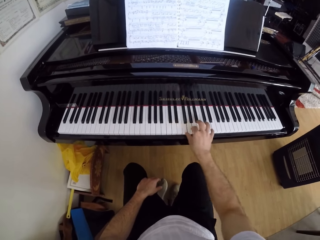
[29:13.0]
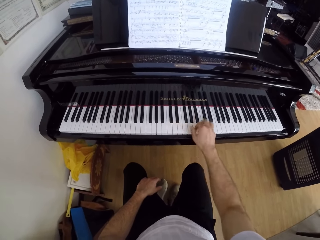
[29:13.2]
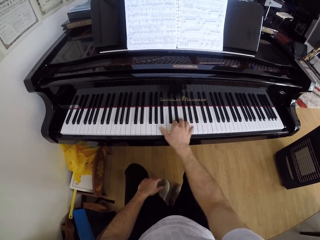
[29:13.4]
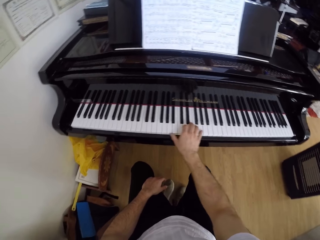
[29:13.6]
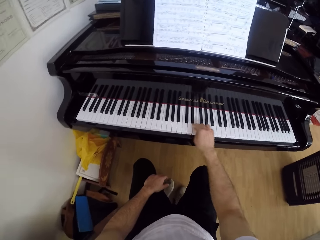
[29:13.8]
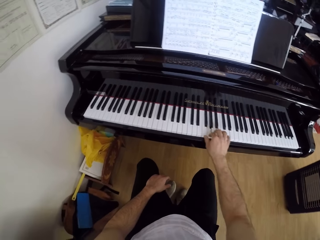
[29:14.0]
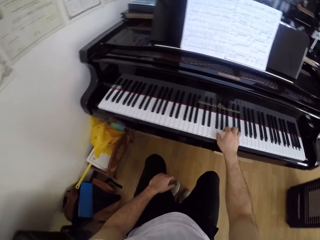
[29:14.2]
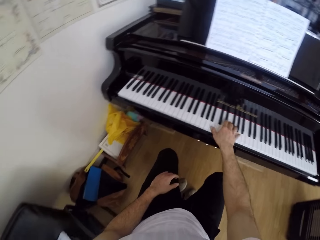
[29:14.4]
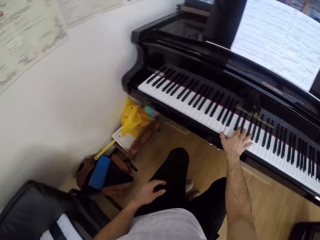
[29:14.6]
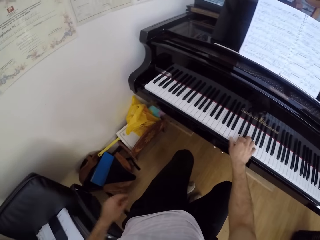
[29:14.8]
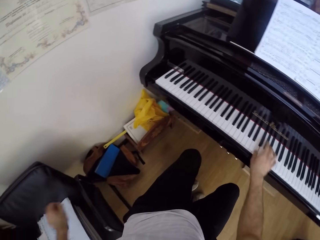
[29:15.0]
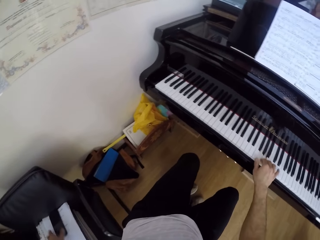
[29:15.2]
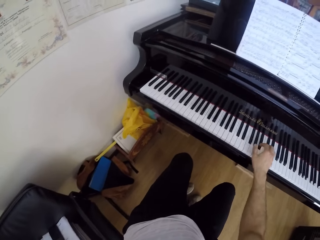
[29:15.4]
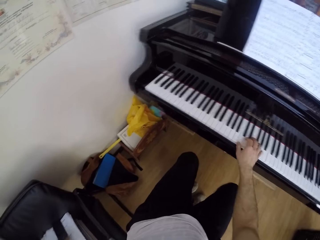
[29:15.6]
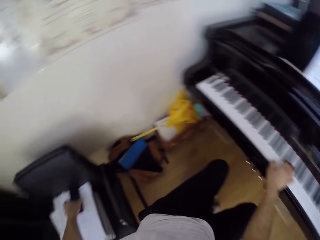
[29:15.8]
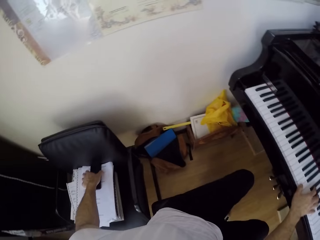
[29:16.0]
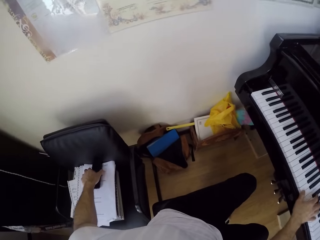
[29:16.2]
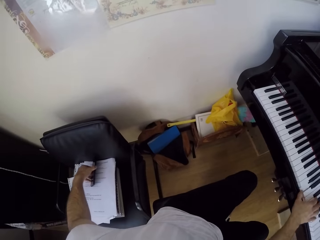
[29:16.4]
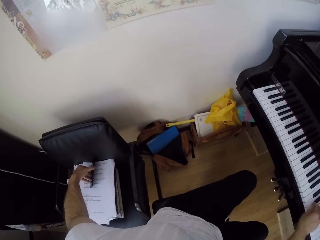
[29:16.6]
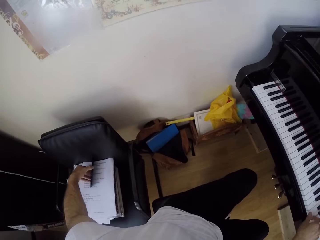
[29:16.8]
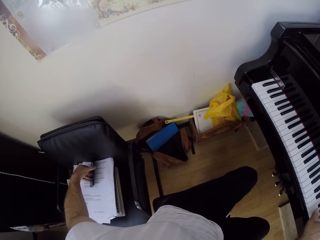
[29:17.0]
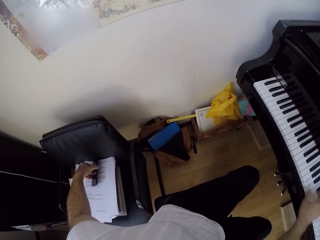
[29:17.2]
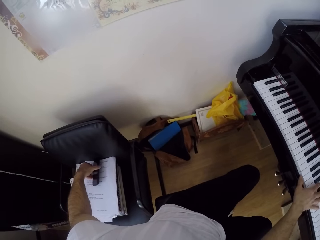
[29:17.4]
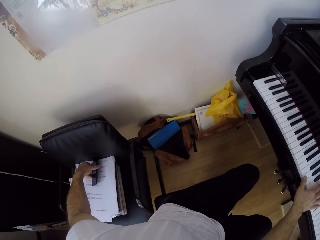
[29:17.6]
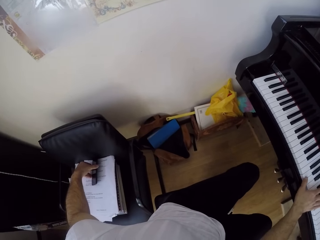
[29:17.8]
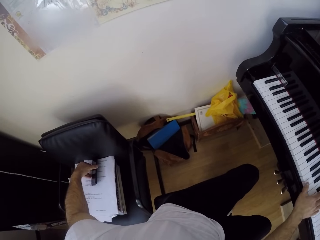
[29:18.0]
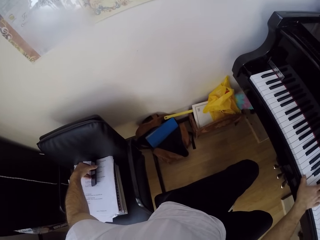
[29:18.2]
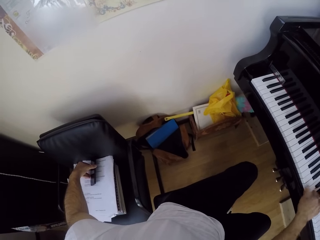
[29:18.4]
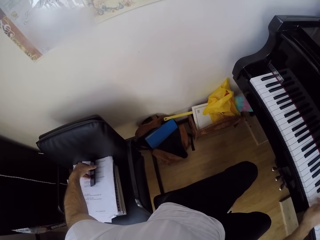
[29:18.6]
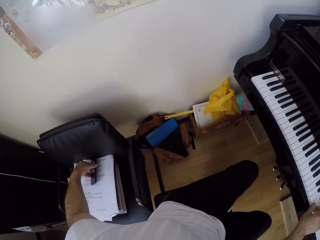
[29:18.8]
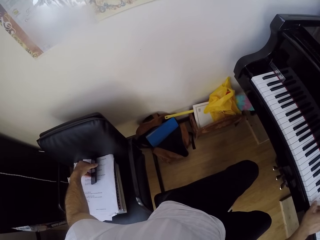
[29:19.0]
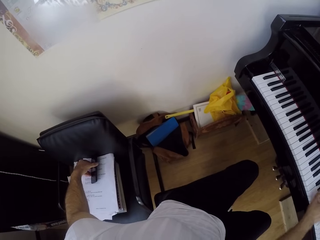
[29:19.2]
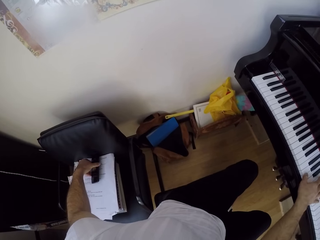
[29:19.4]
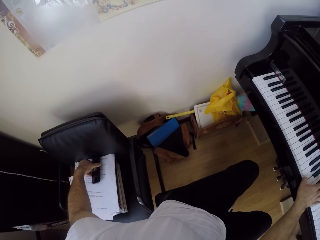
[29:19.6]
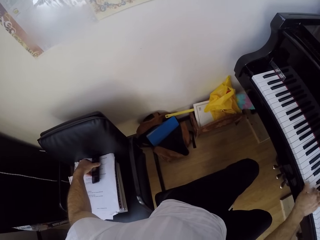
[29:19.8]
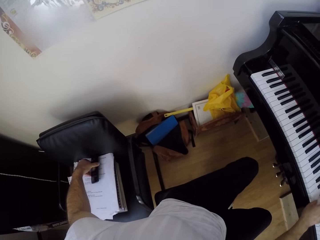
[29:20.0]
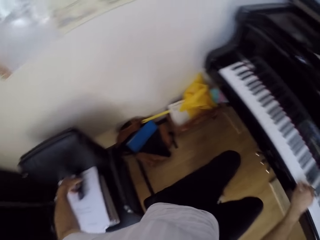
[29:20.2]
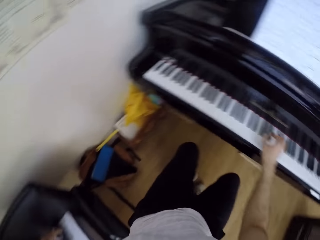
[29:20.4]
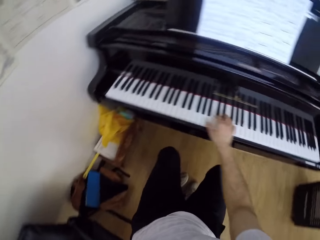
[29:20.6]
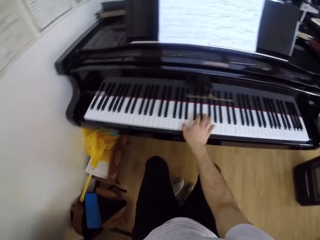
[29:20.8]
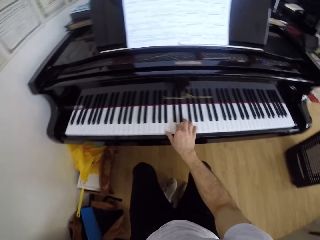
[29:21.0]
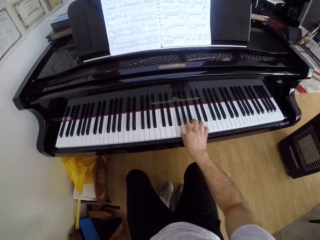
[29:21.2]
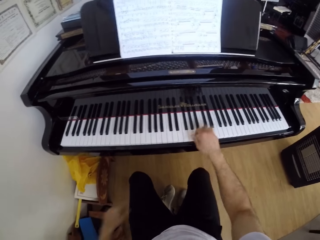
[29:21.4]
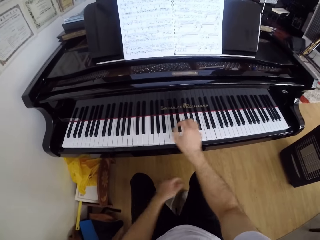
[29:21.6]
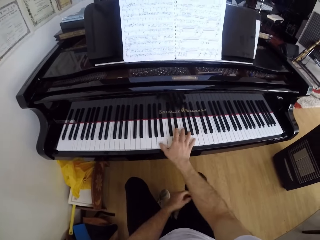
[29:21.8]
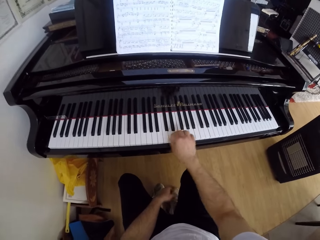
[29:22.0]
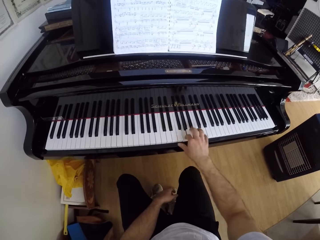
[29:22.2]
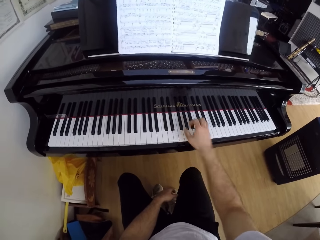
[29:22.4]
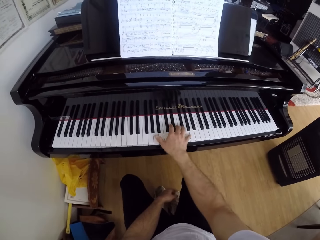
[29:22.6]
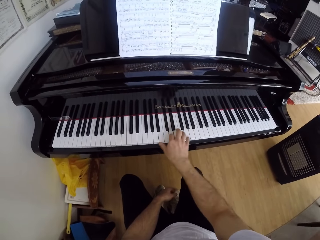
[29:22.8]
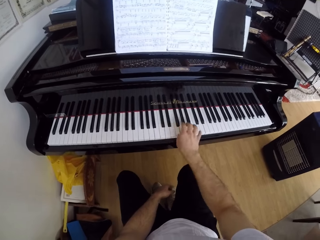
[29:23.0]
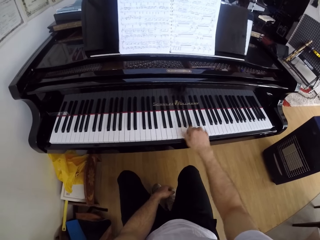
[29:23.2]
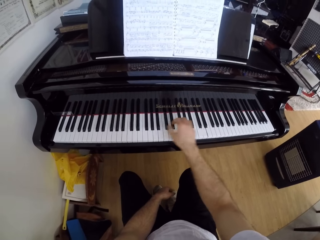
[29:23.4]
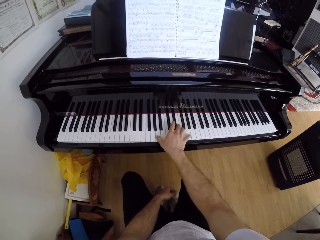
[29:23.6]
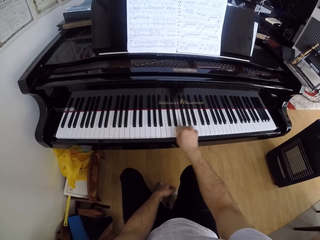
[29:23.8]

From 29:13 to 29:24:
The camera wearer checks a phone from a chair with his left hand. He touches the paper with the left hand. He plays the keyboard with the right hand.

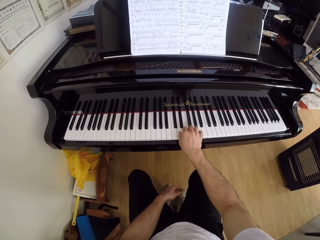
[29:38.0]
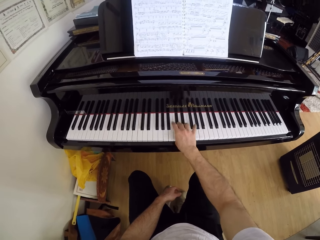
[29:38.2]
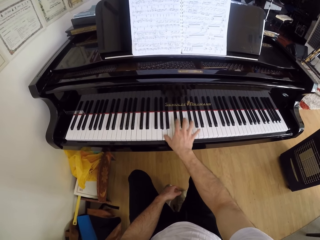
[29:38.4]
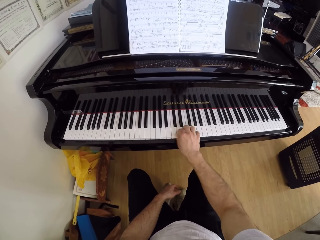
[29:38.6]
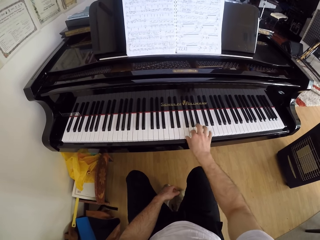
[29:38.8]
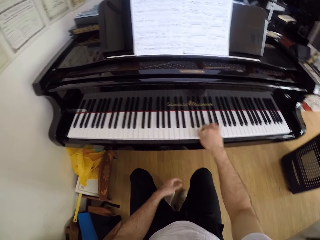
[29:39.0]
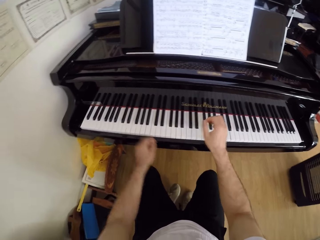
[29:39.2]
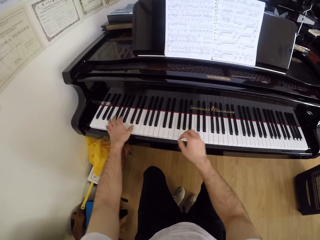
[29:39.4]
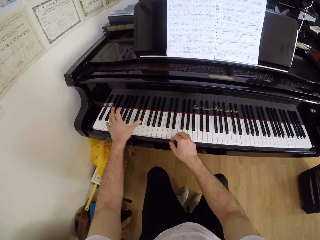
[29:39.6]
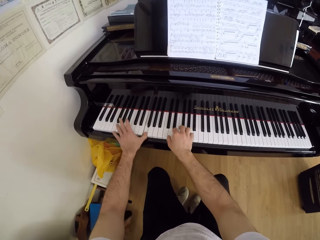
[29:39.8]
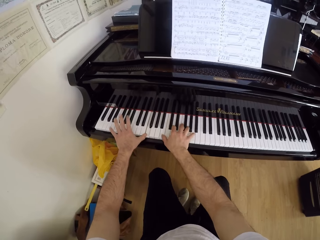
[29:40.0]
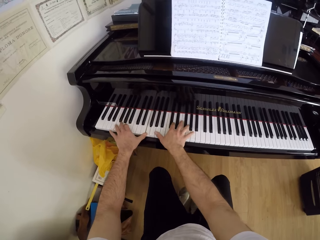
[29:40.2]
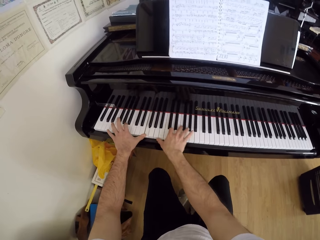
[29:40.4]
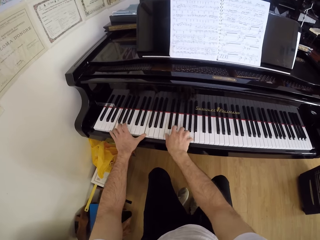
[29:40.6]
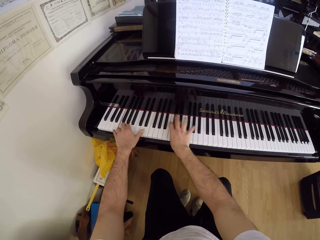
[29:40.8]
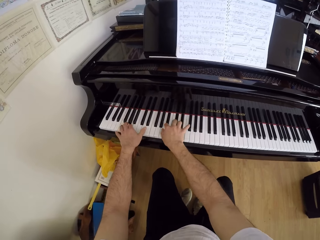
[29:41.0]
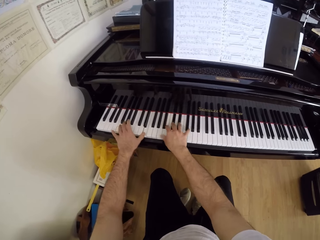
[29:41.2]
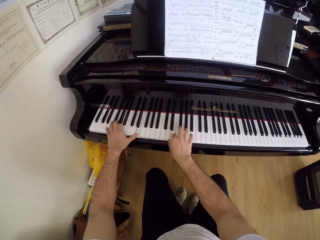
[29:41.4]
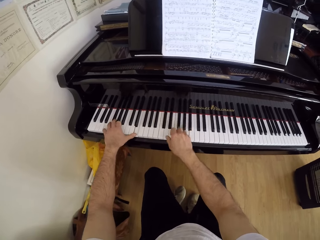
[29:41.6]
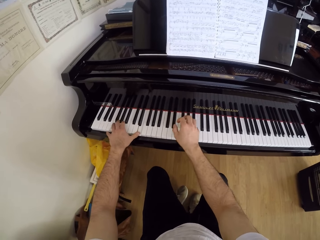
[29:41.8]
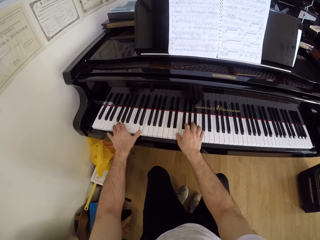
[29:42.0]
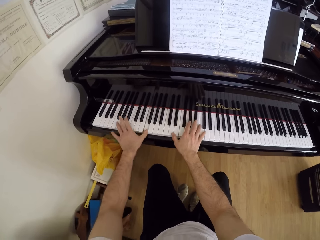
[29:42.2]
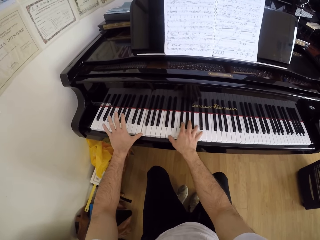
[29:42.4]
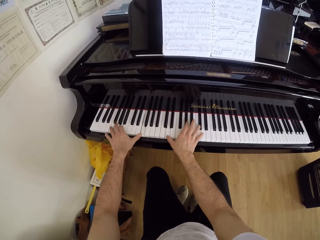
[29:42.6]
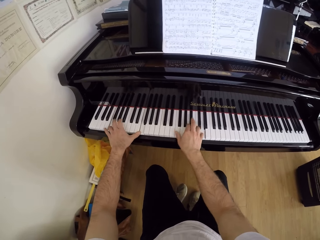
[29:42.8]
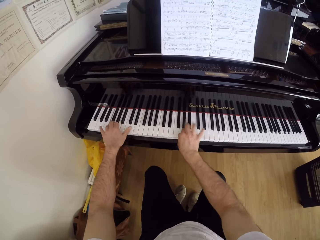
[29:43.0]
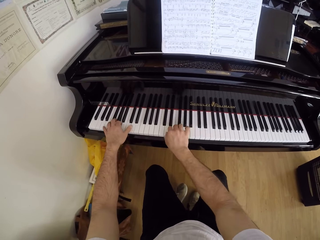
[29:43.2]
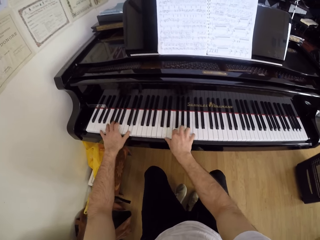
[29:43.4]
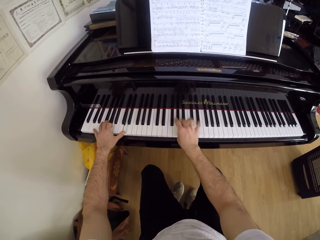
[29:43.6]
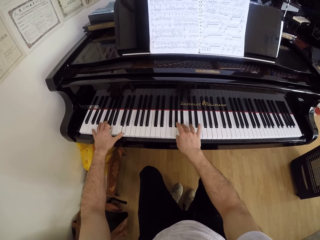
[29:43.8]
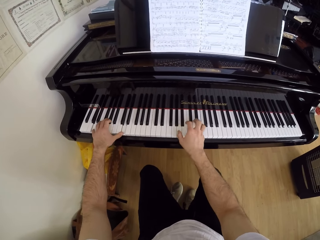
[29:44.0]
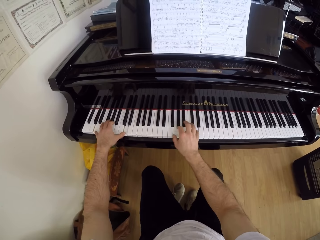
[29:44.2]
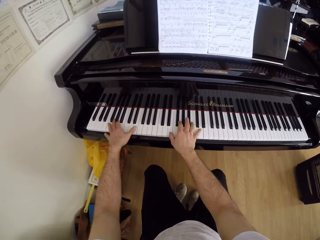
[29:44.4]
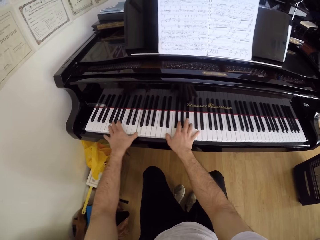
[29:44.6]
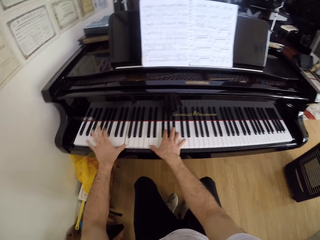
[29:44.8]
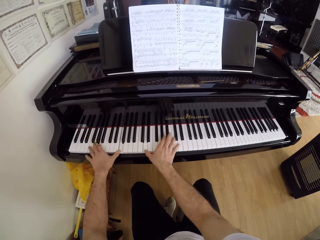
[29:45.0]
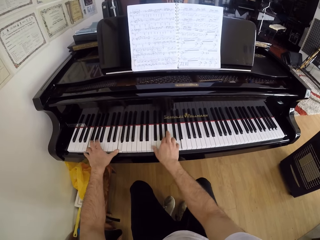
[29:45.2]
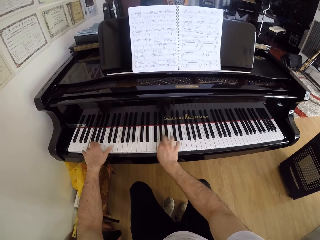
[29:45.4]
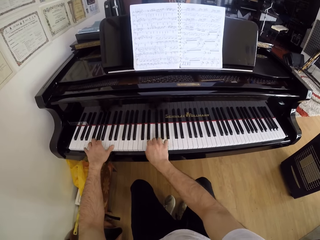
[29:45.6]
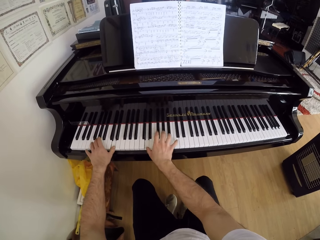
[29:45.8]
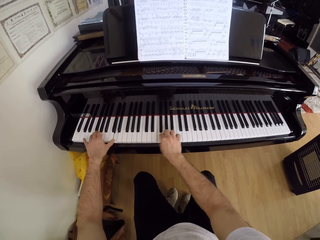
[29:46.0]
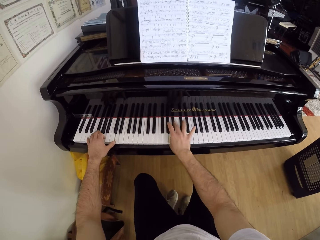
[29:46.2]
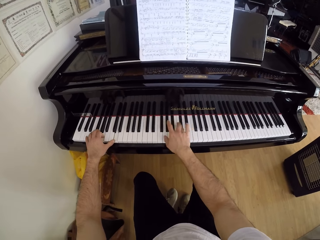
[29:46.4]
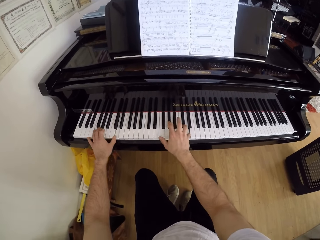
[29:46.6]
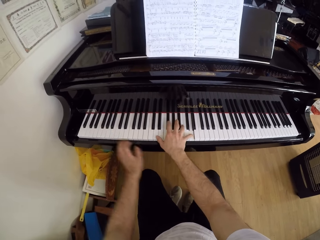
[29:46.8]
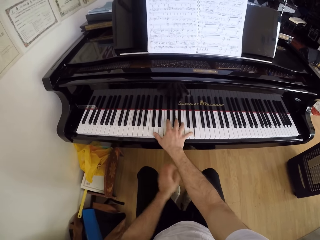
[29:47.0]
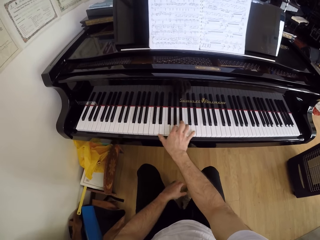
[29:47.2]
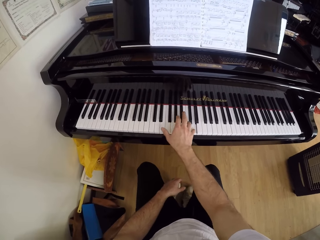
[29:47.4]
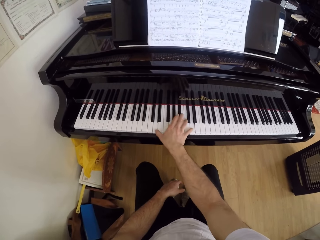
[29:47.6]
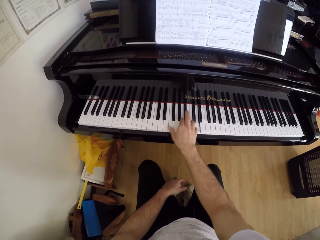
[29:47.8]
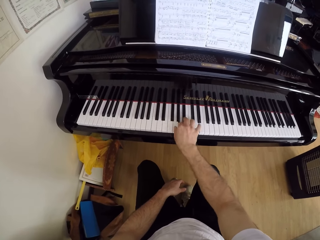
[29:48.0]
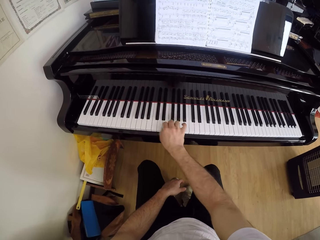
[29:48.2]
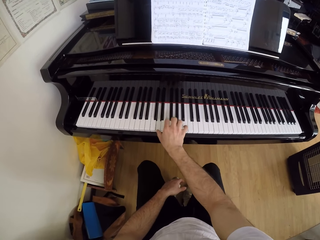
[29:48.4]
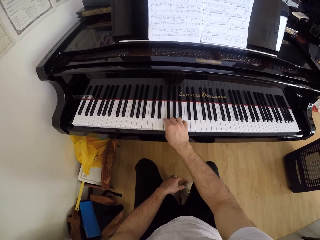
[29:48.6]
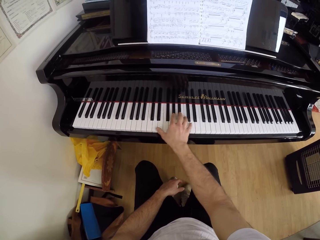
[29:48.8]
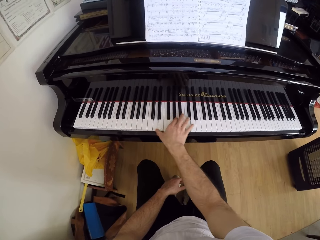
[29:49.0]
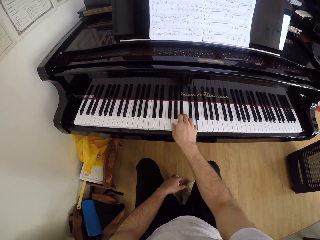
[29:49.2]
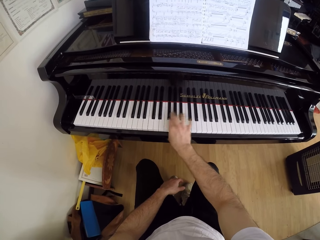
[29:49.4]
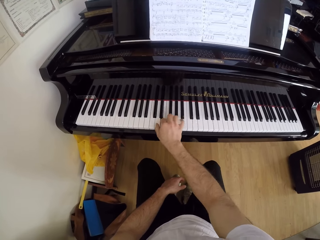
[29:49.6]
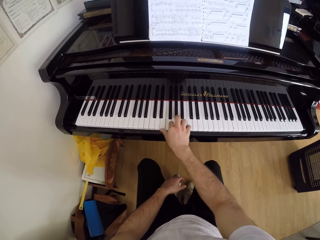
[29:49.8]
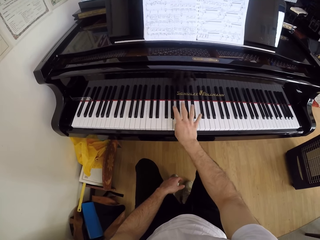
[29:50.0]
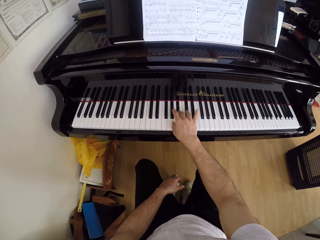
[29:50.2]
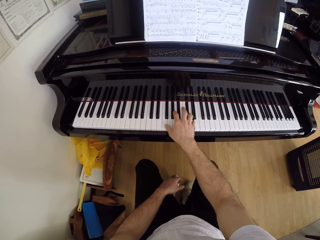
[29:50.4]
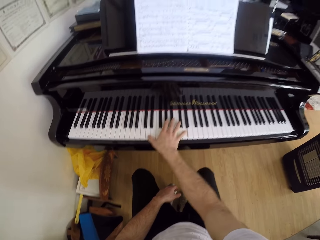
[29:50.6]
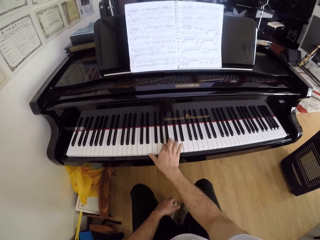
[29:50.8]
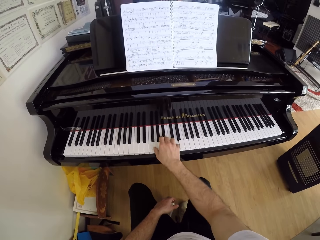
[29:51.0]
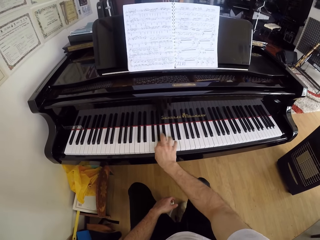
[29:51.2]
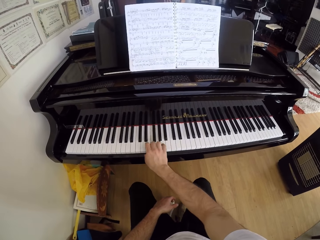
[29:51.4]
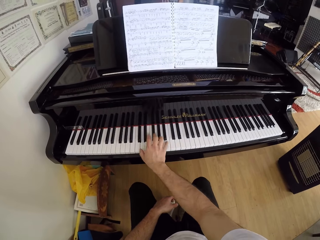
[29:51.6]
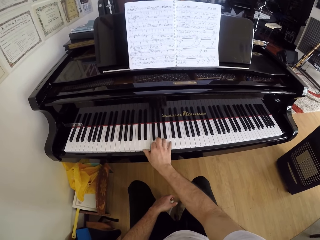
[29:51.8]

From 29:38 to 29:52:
The camera wearer plays the piano with his hands. He plays the piano with his right hand.
